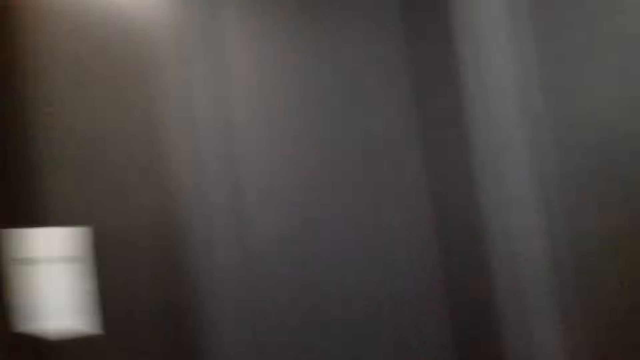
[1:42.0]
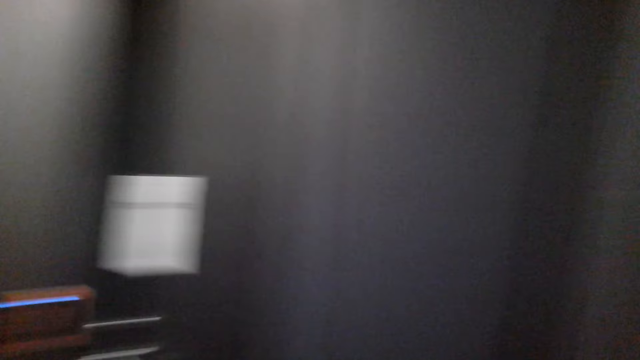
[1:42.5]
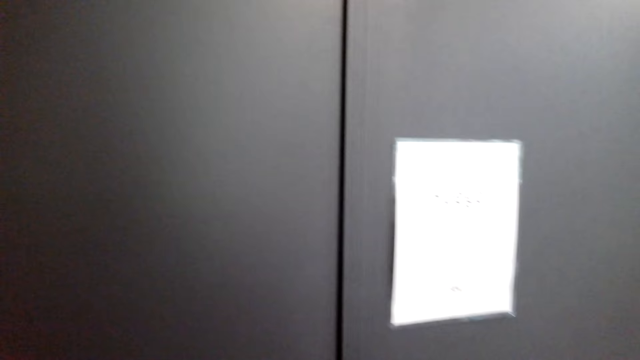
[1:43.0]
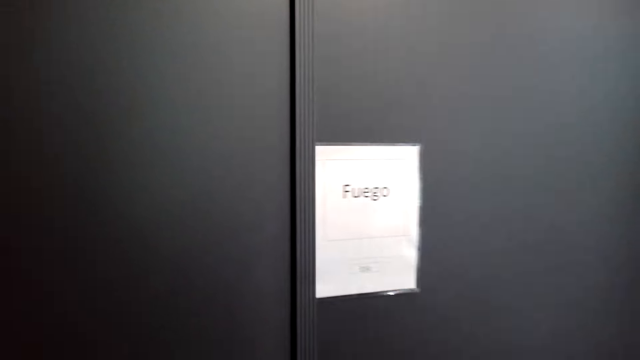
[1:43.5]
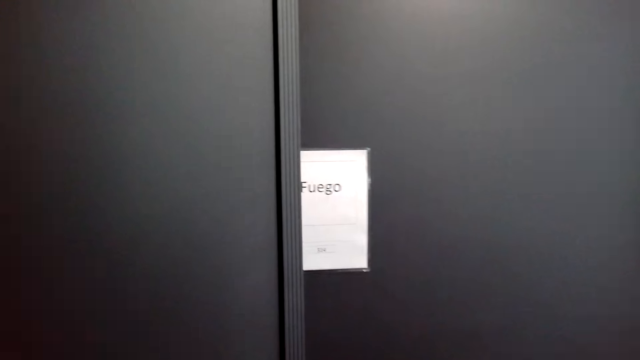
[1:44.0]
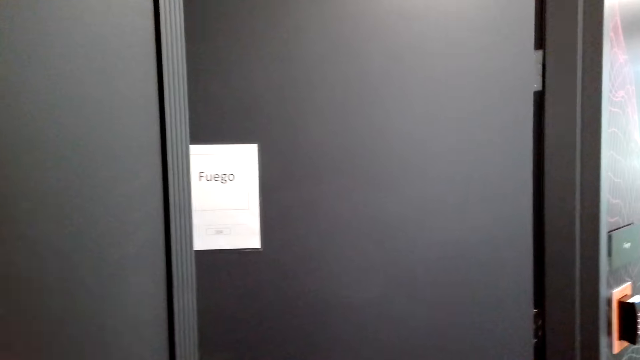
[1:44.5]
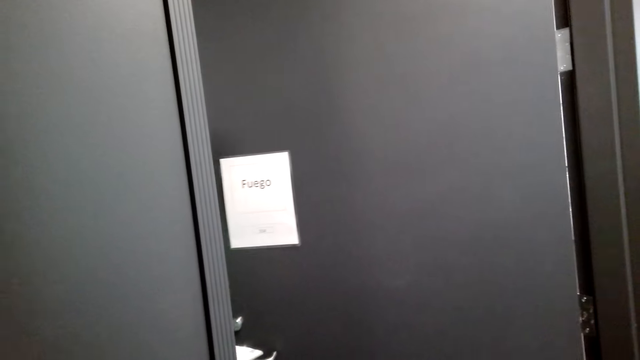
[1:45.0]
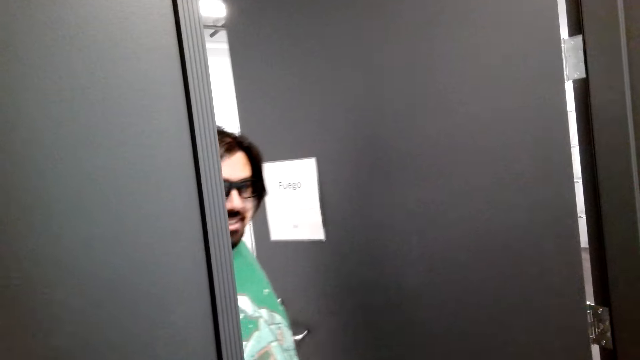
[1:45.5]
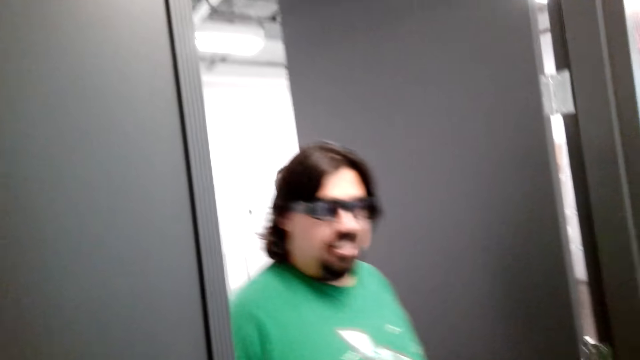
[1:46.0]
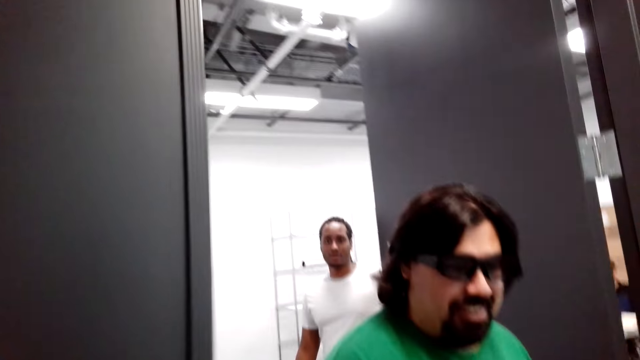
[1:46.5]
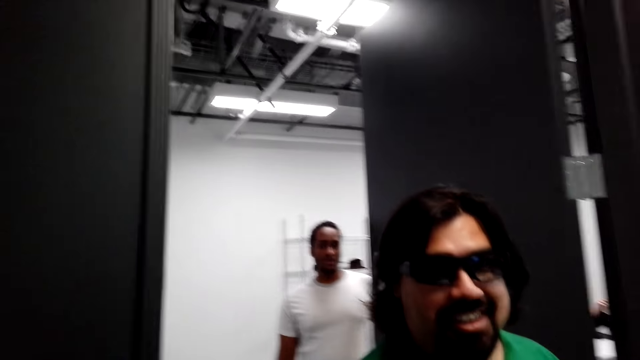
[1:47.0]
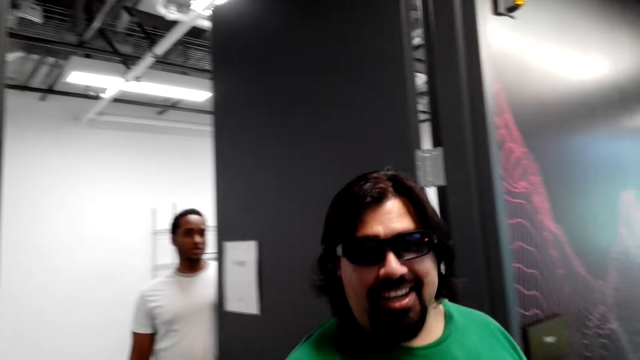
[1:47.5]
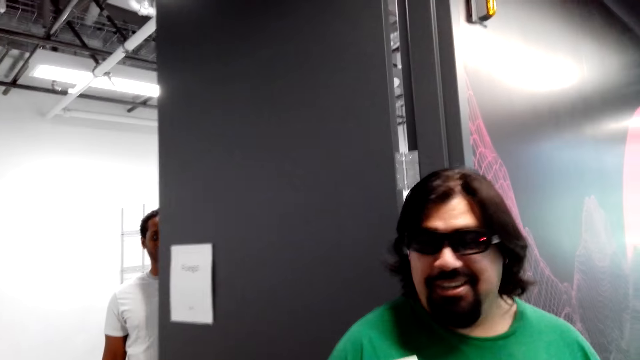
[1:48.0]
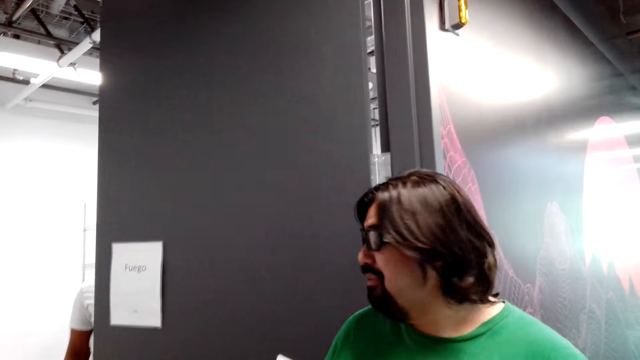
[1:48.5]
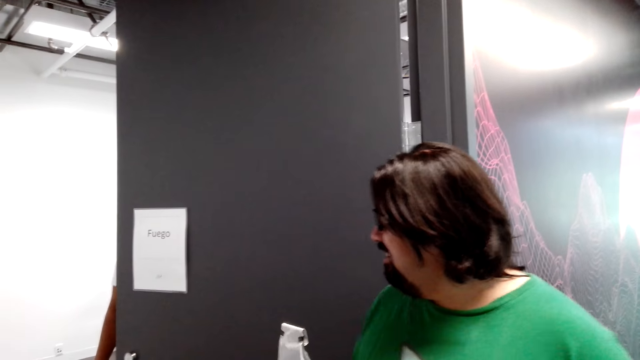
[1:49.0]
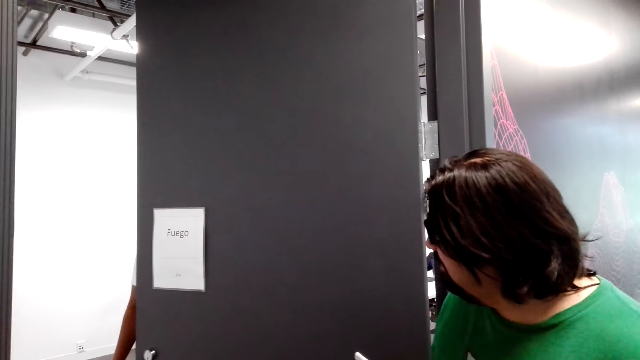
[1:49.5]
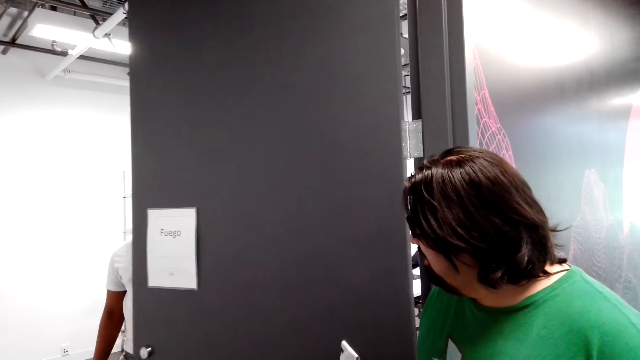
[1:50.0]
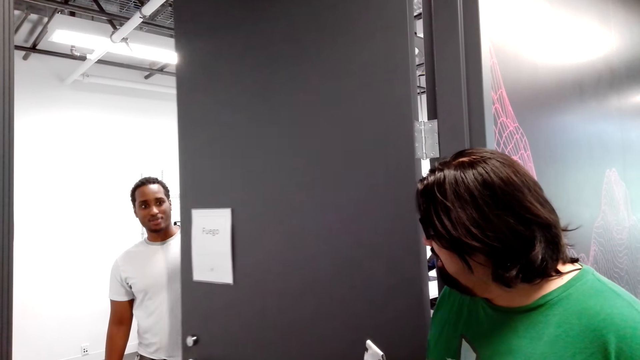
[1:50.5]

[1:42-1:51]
A man talks to the camera wearer.

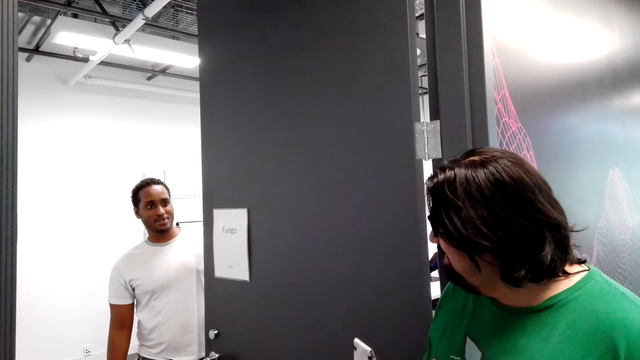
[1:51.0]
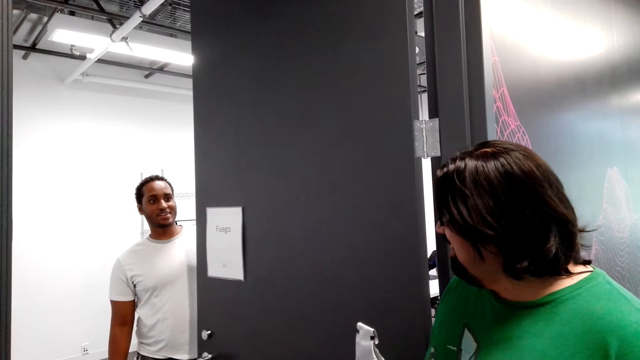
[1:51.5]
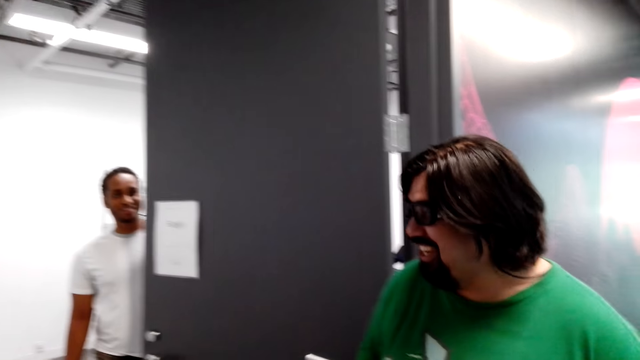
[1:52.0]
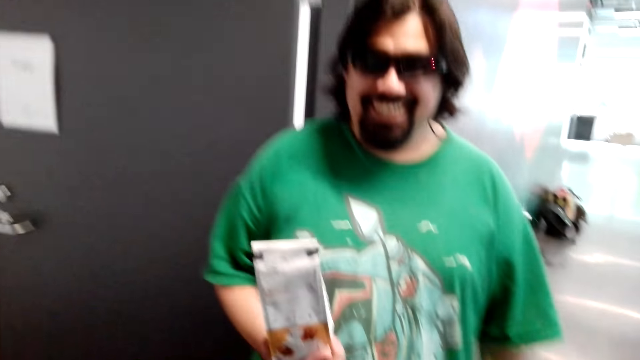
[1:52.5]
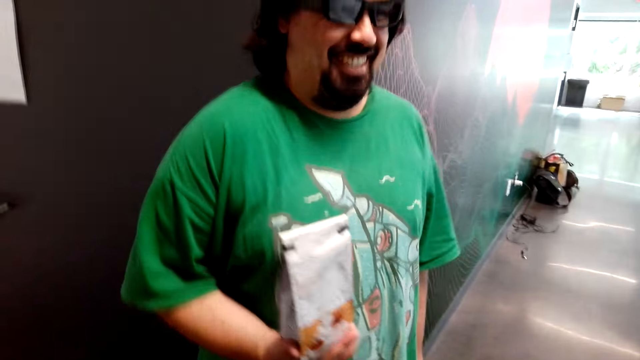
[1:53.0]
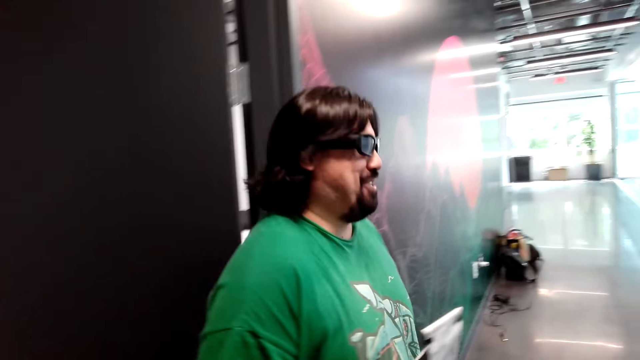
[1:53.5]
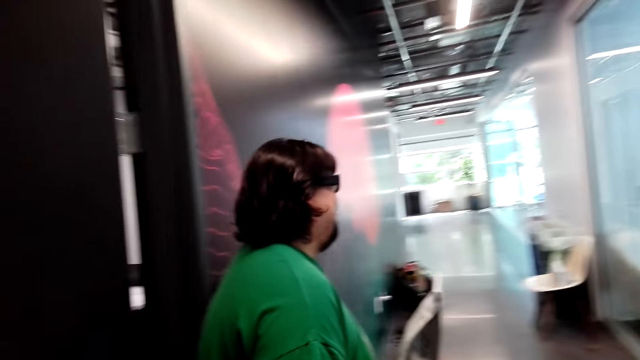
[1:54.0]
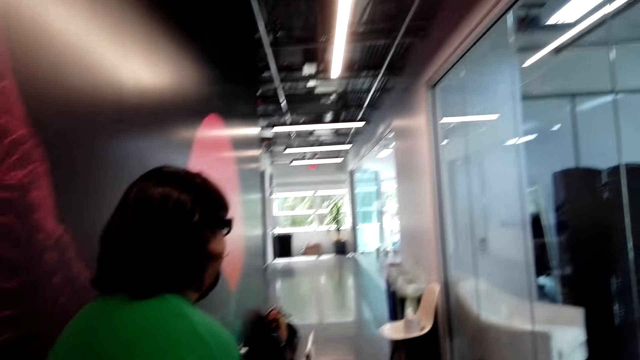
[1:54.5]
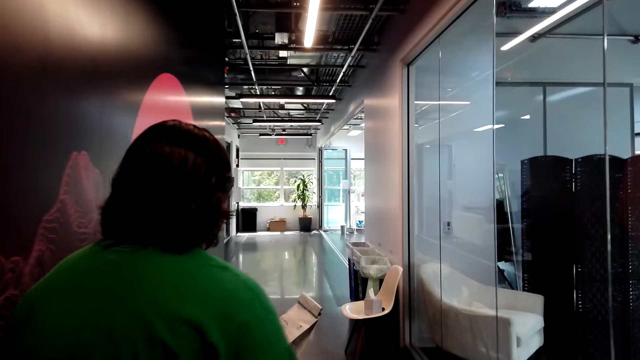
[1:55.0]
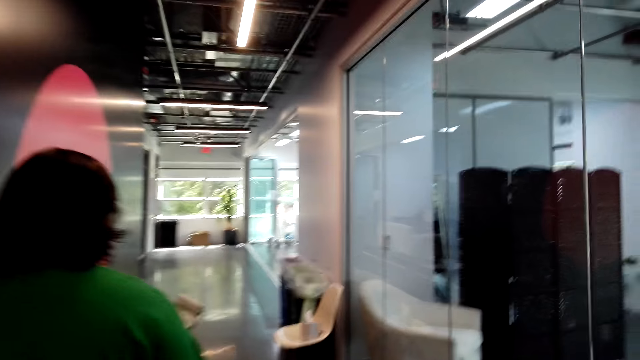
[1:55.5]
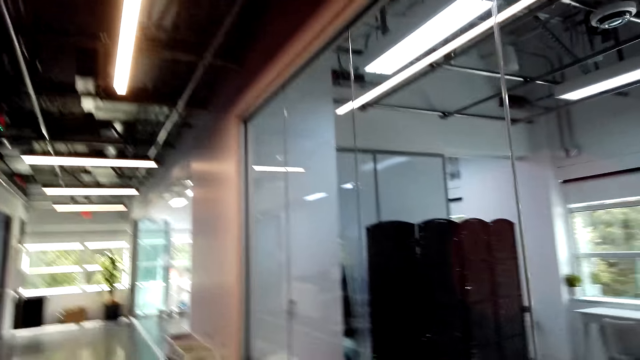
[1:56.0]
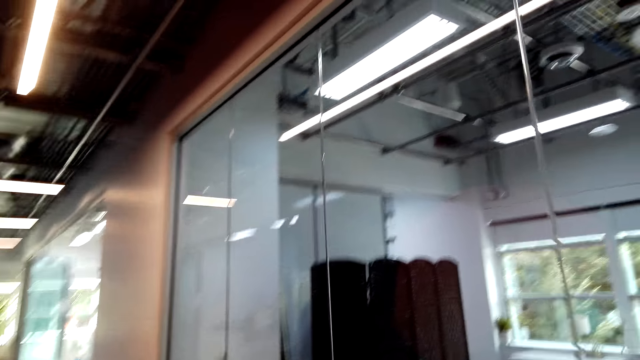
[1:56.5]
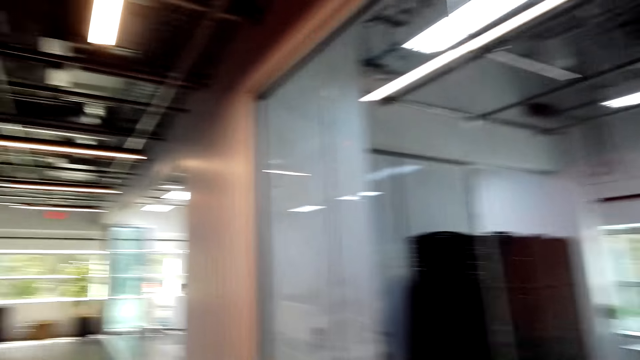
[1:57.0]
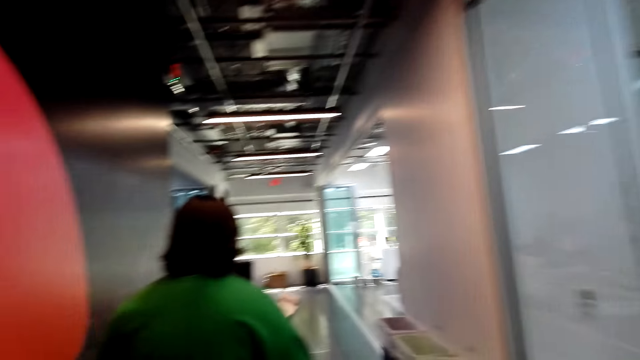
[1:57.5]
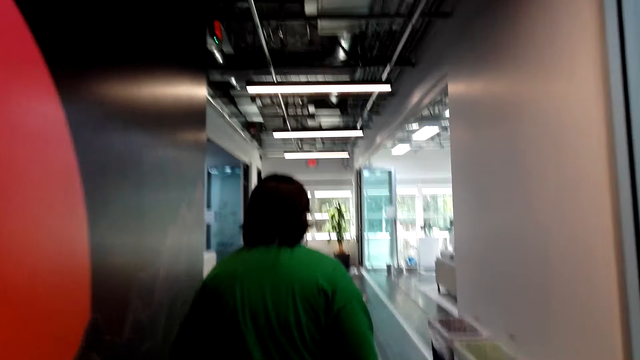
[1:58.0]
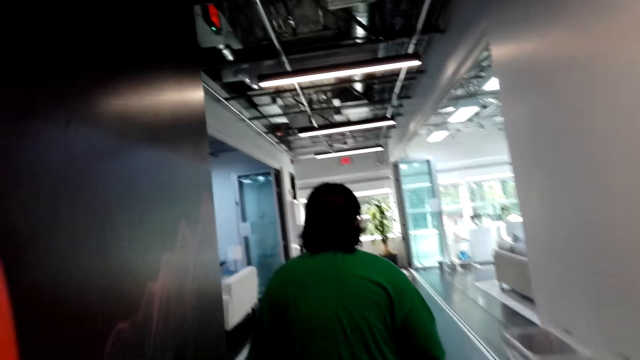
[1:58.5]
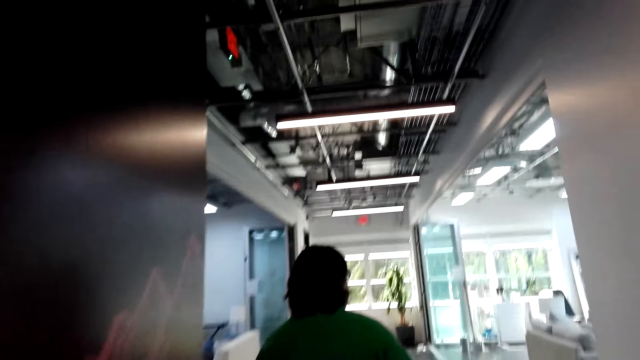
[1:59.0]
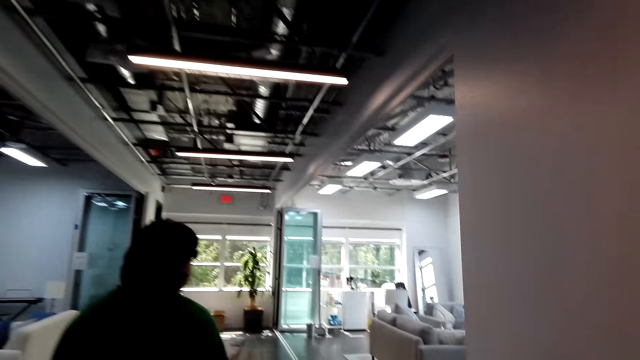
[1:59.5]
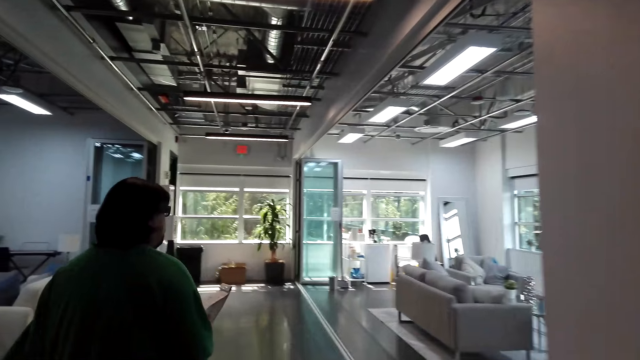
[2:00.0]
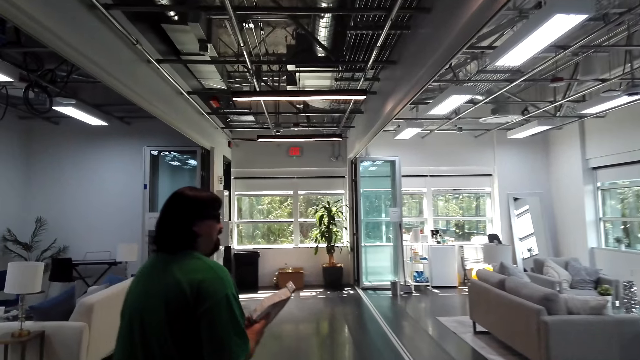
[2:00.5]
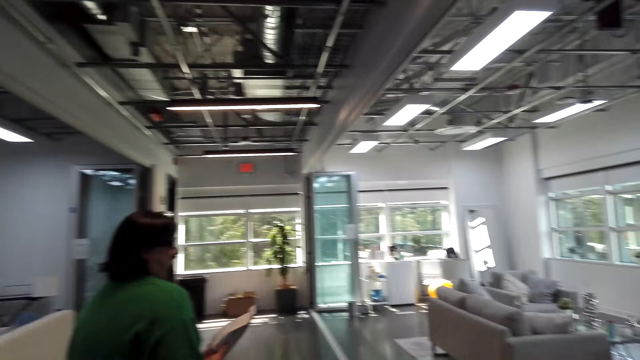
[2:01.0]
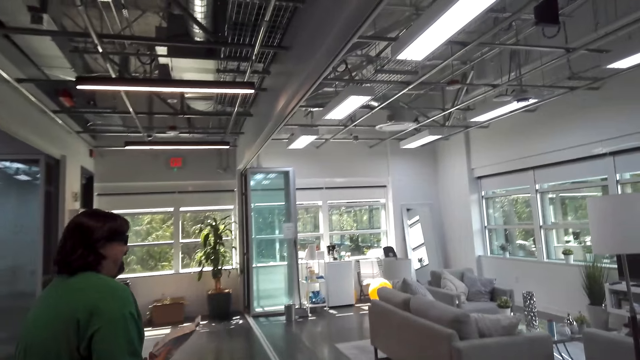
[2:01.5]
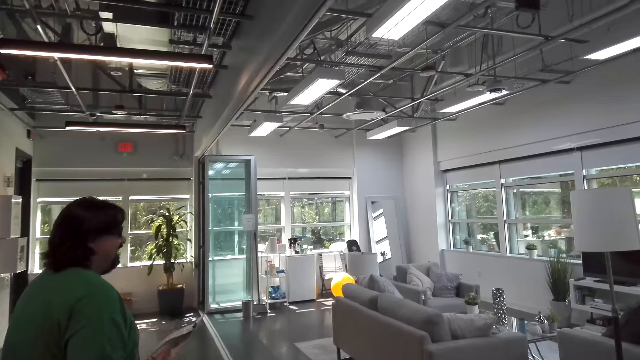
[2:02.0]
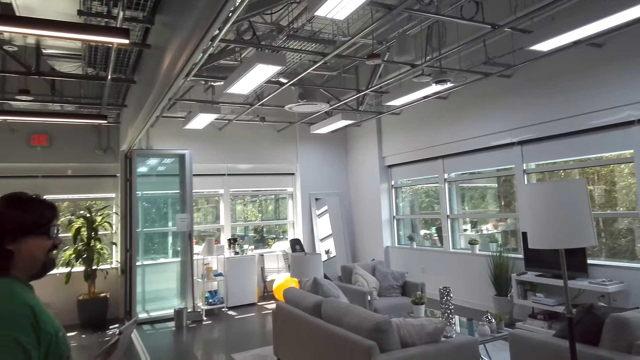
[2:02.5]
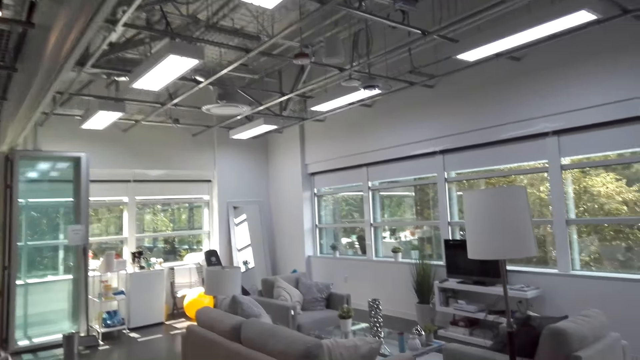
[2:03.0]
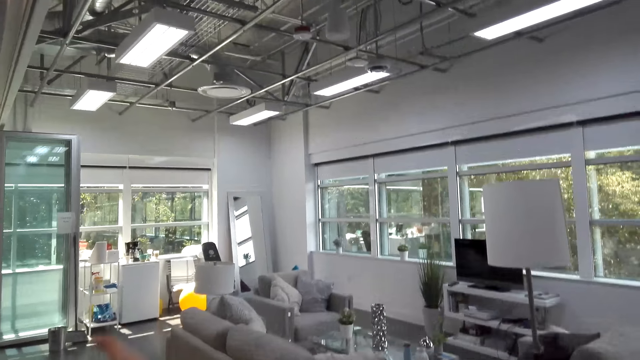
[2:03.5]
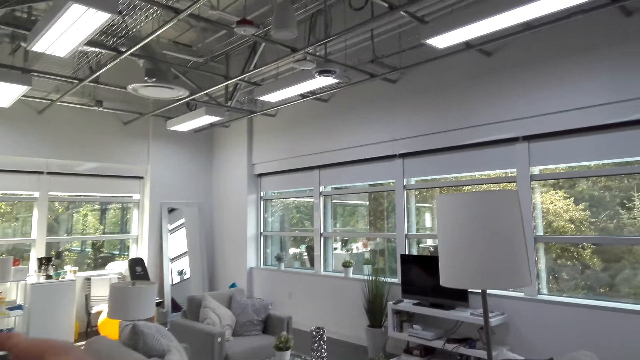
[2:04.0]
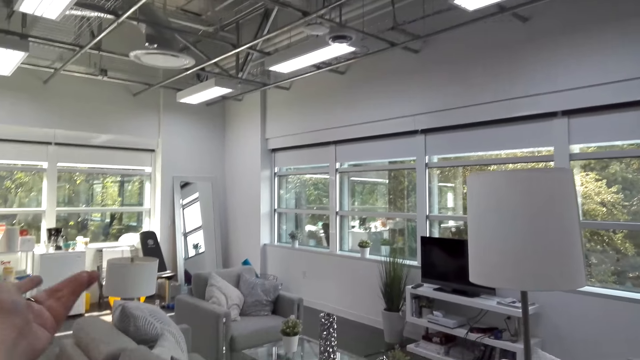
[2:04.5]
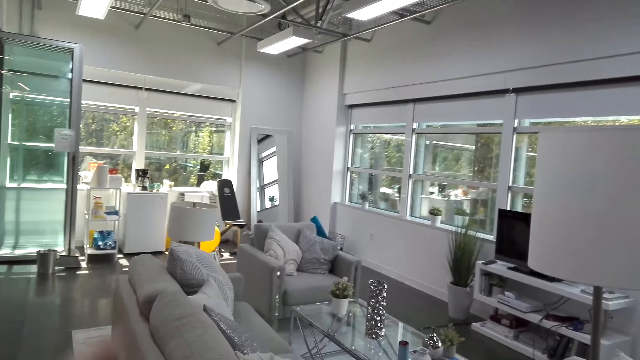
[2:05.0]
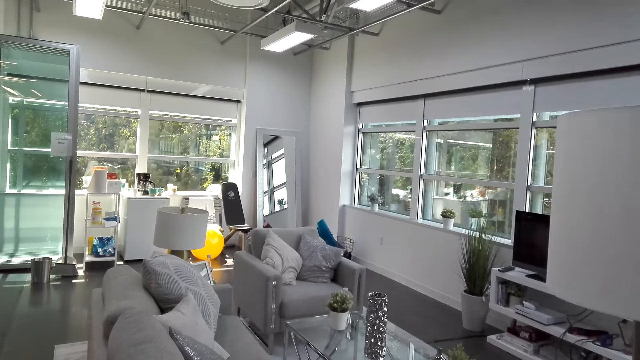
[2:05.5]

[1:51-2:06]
Another man talks to the man. The camera wearer talks with the man. The man walks to the other room. The camera wearer walks to the other room. They show the man her house.
